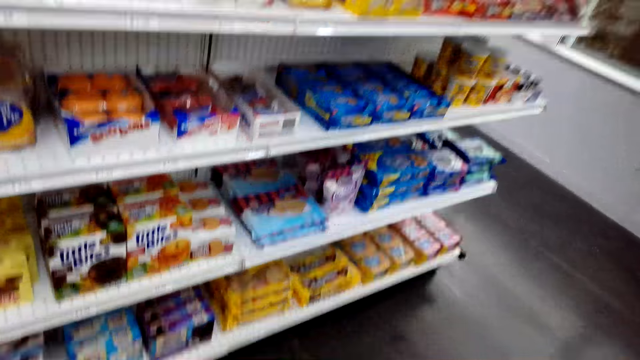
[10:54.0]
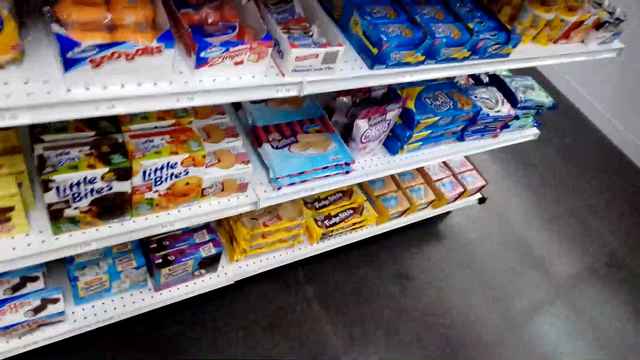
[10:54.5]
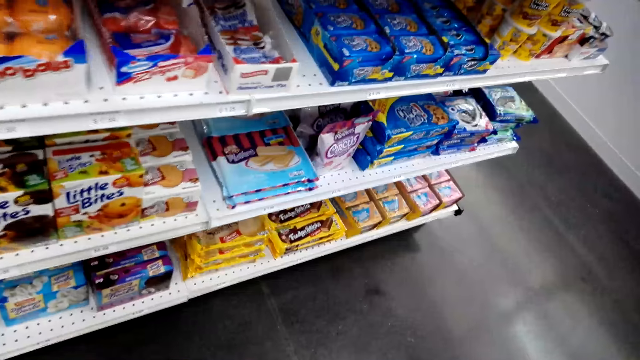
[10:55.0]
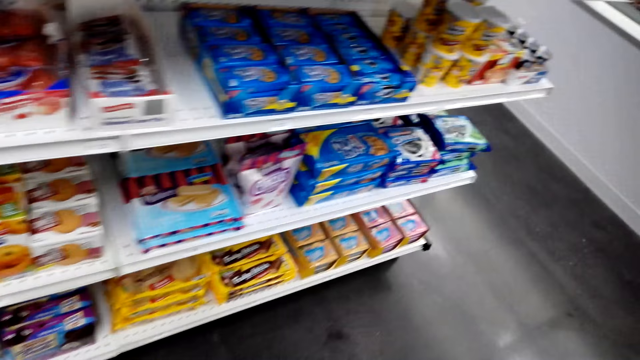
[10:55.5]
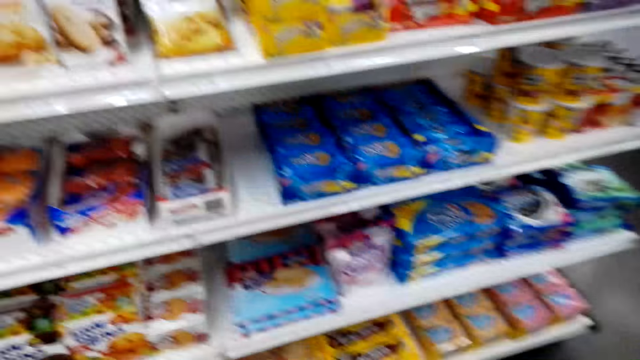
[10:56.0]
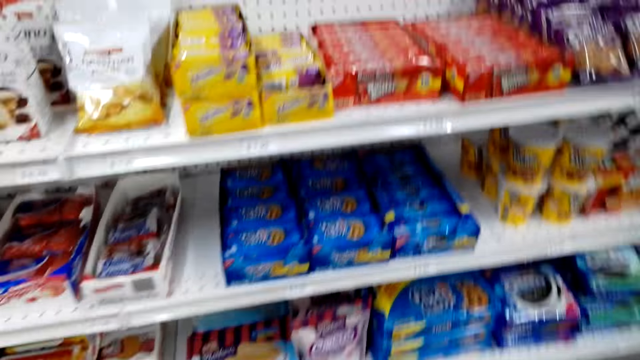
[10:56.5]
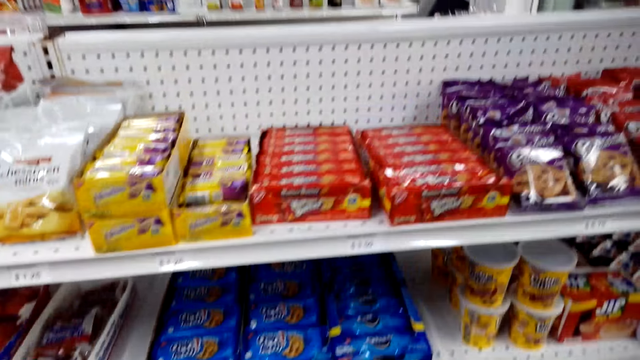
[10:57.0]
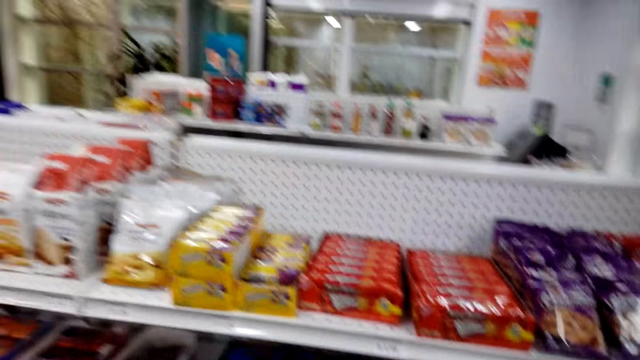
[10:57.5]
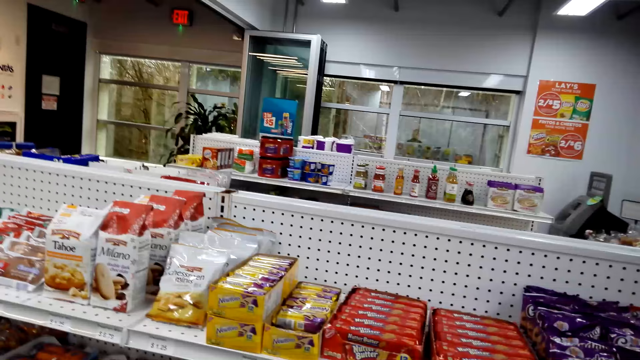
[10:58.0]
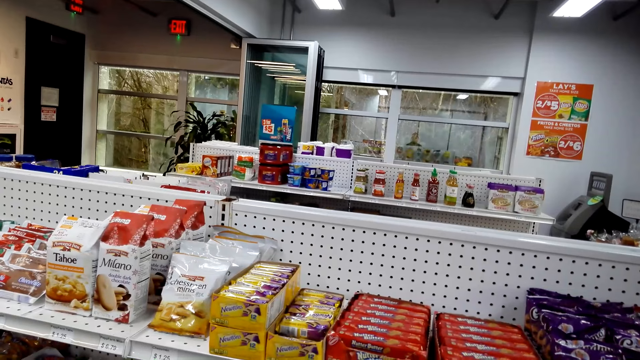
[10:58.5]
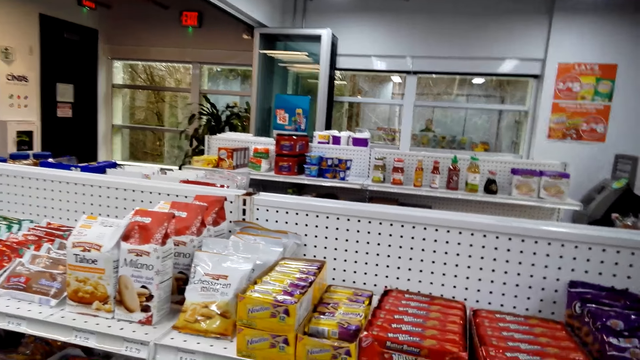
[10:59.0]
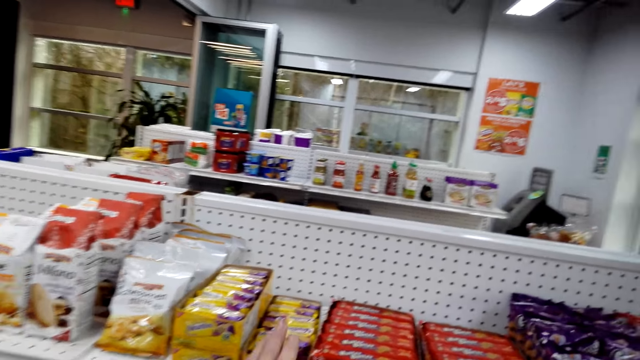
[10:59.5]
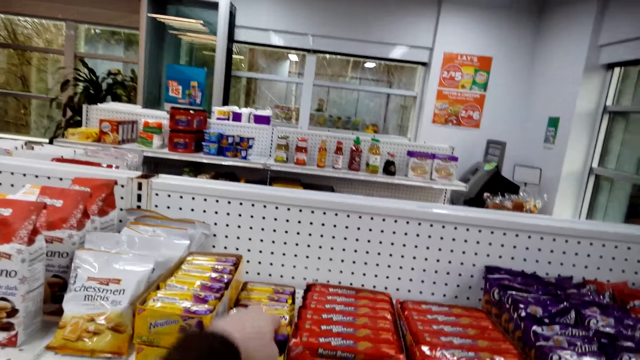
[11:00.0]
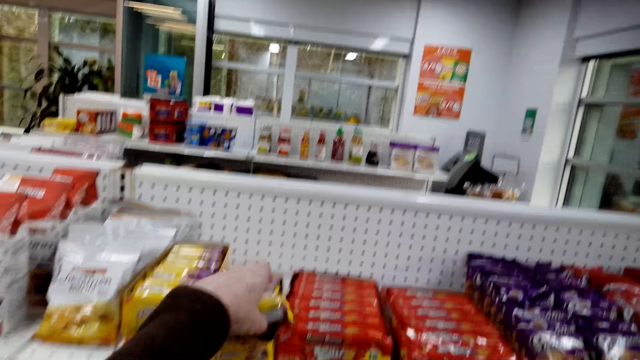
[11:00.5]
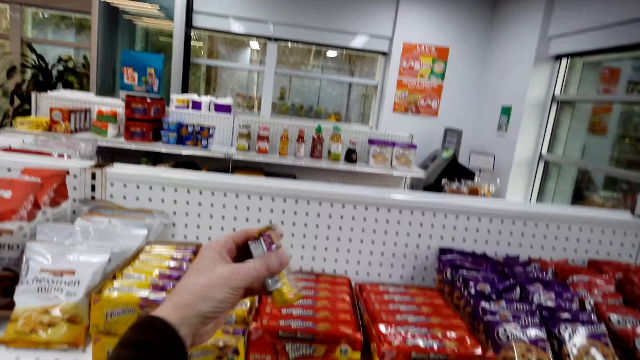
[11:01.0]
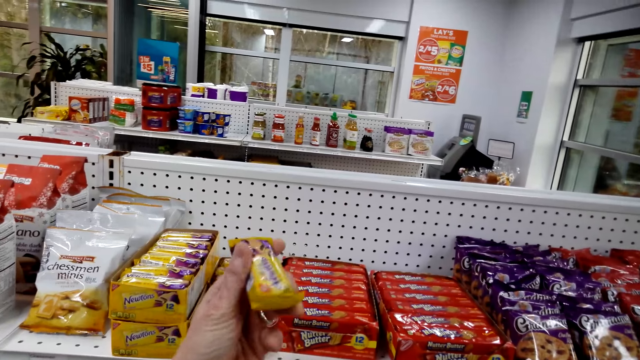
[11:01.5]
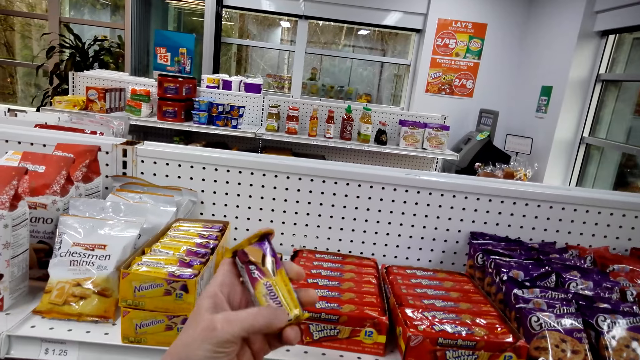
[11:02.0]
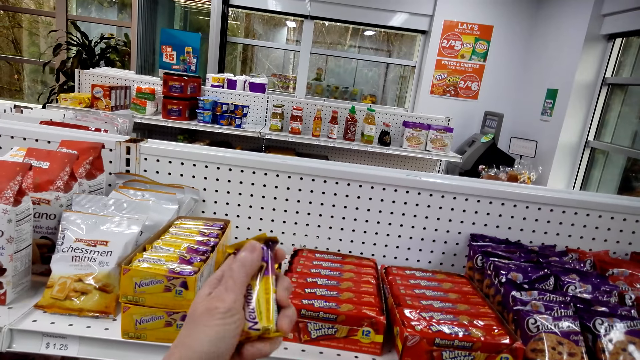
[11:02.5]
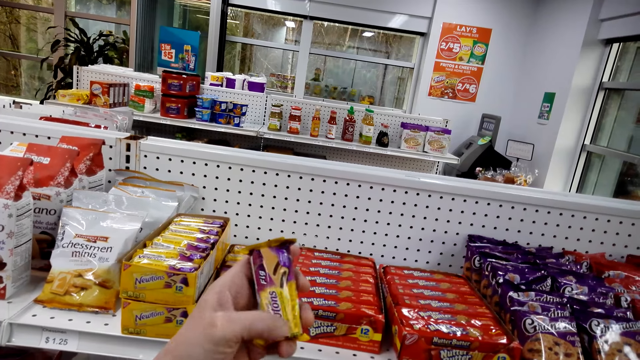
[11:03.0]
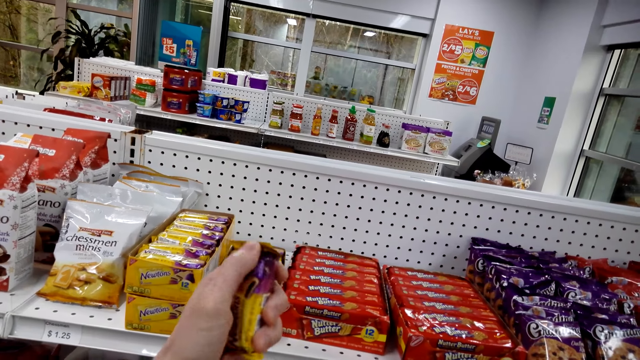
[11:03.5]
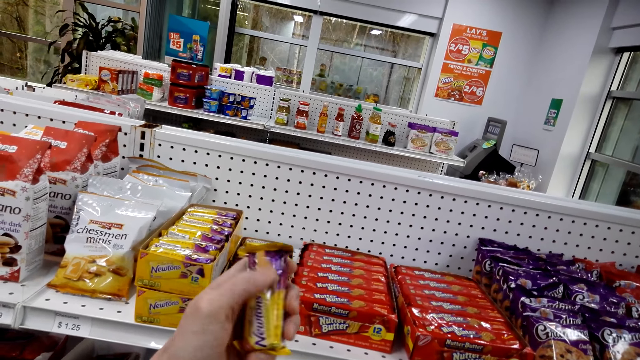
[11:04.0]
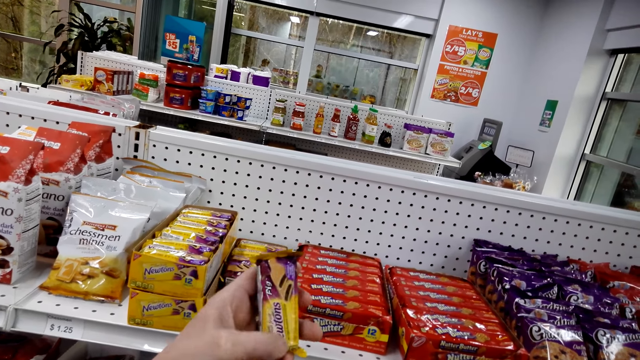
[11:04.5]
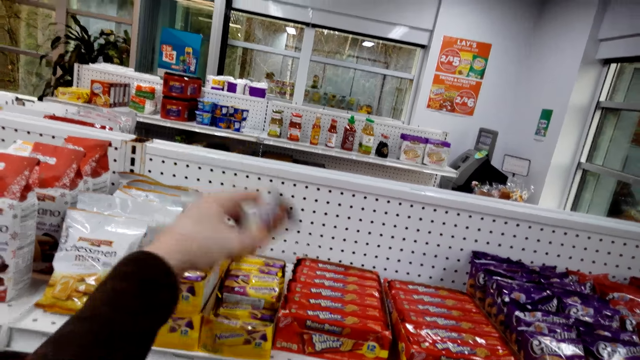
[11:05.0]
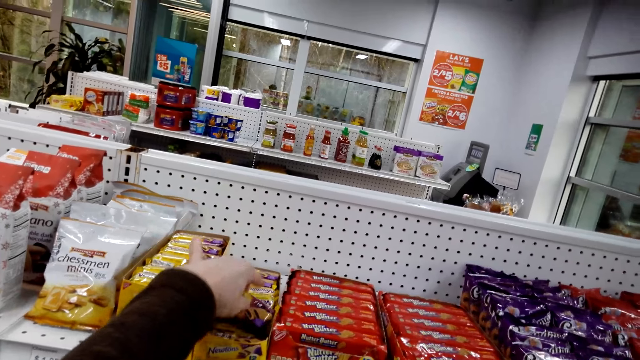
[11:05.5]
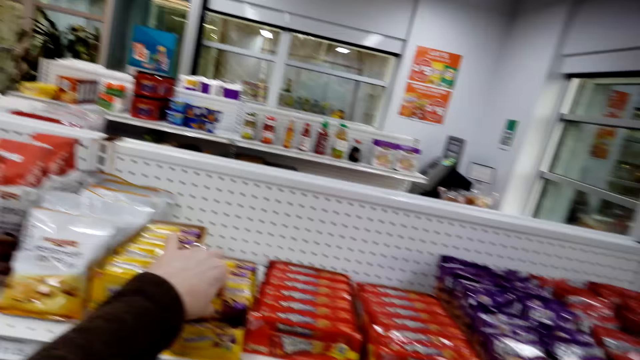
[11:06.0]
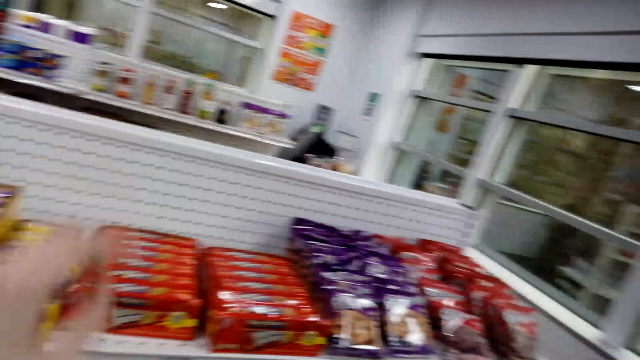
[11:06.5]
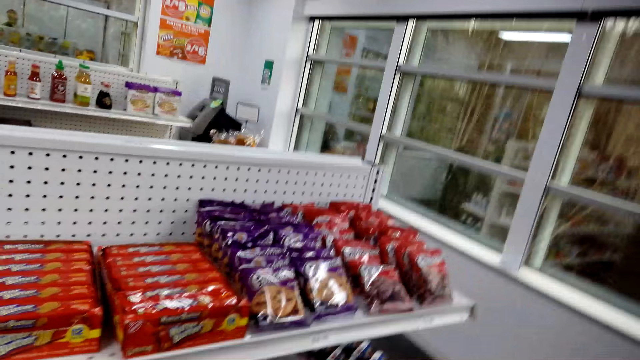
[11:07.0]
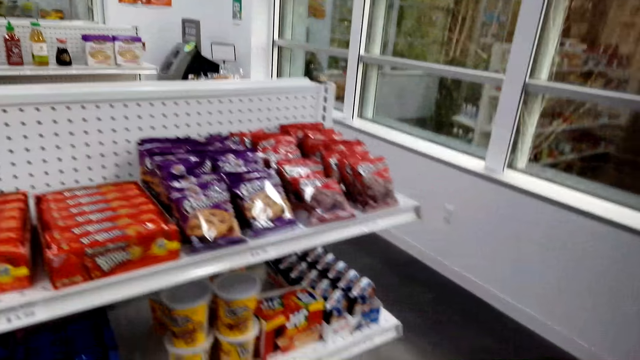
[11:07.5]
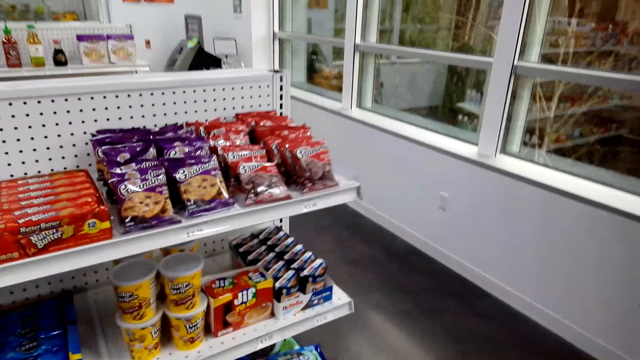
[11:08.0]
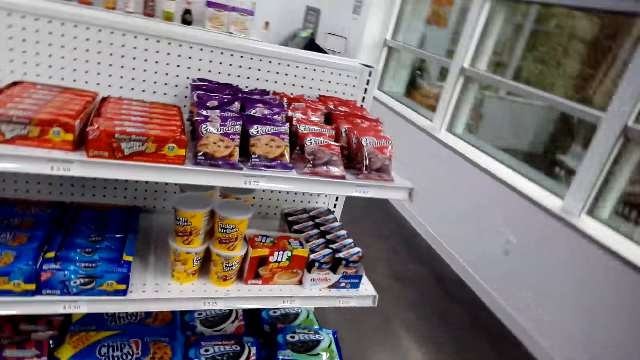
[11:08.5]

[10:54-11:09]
The camera wearer takes a Newtons packet. They look at the Newtons packet. They put back the Newtons packet. They look around.

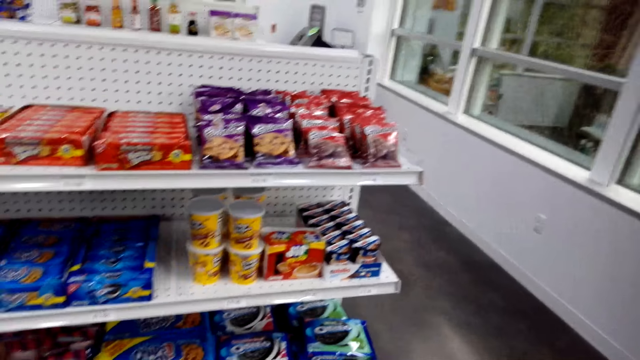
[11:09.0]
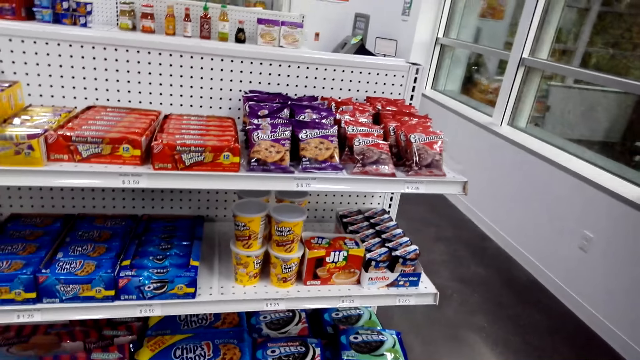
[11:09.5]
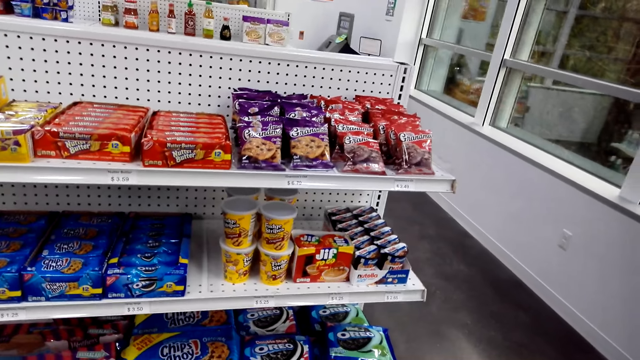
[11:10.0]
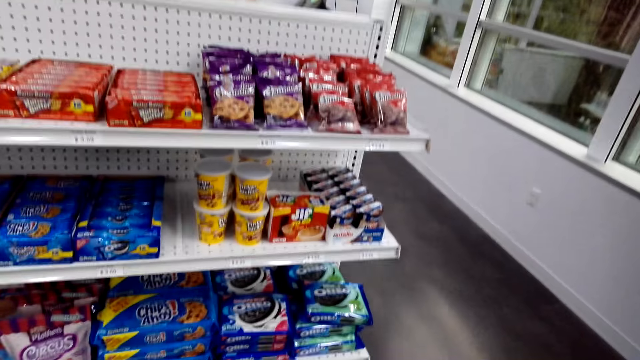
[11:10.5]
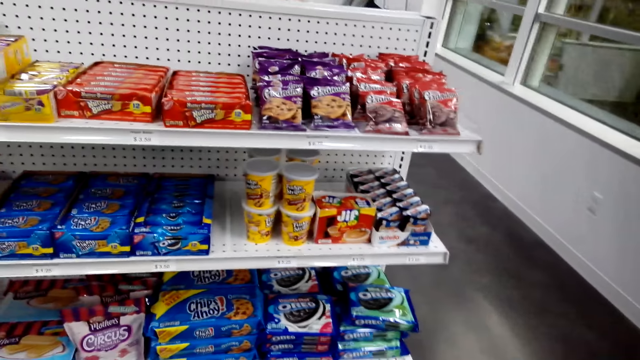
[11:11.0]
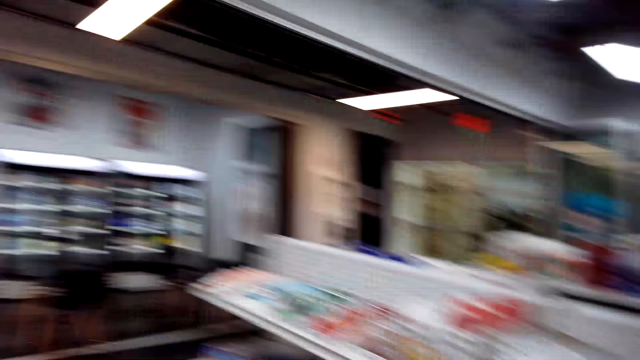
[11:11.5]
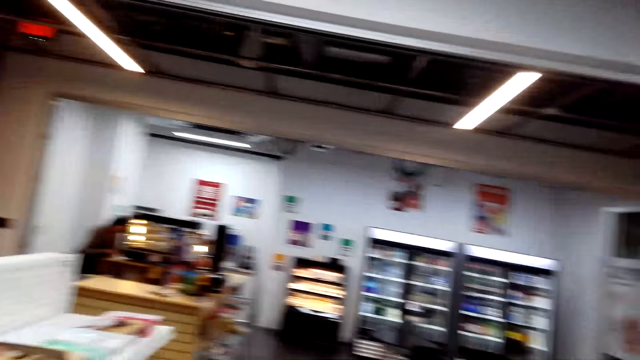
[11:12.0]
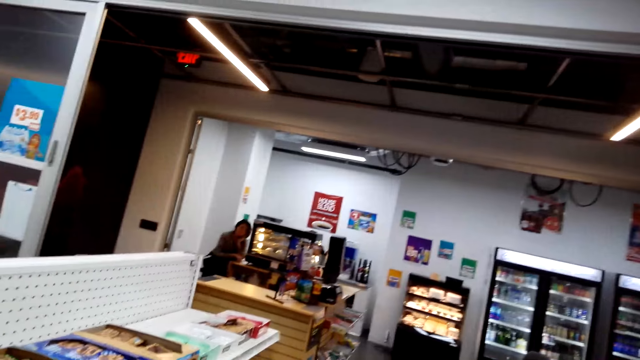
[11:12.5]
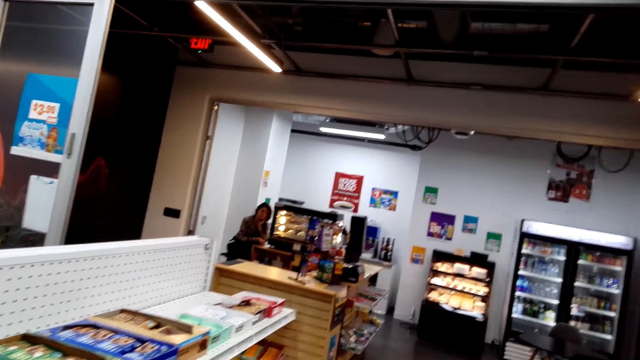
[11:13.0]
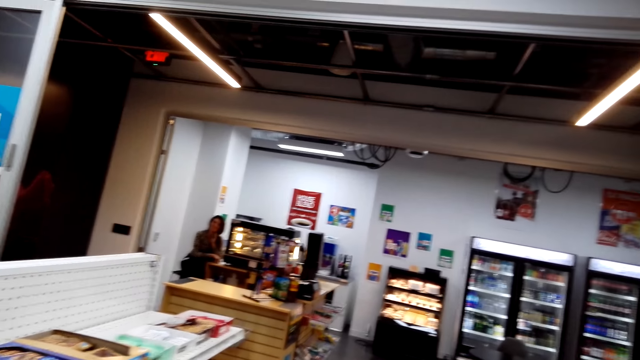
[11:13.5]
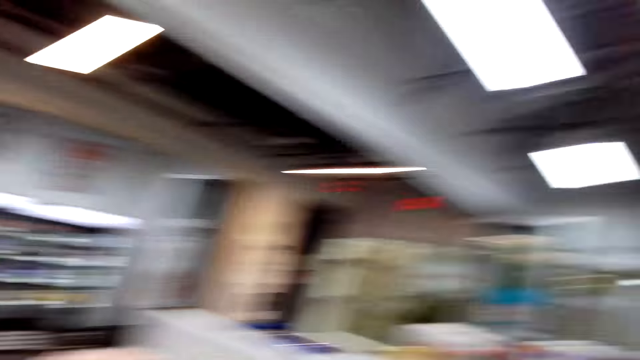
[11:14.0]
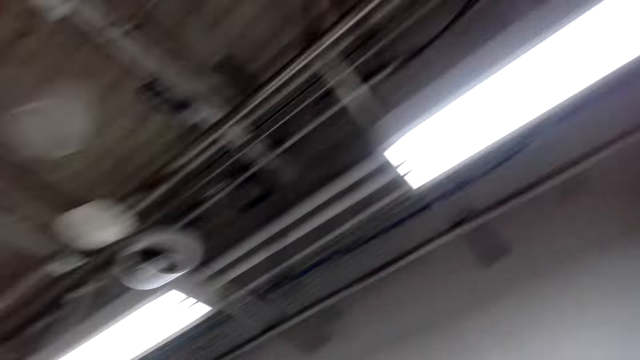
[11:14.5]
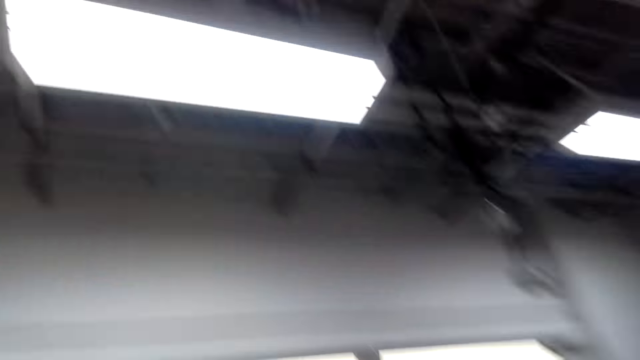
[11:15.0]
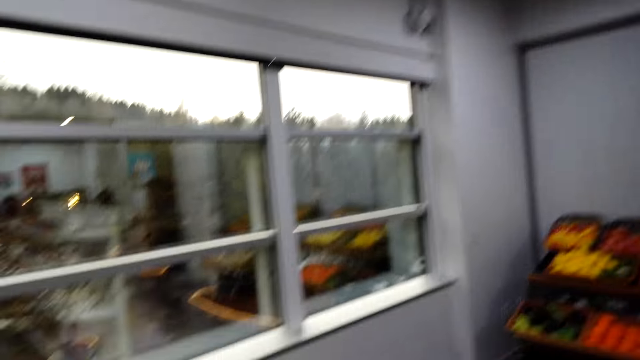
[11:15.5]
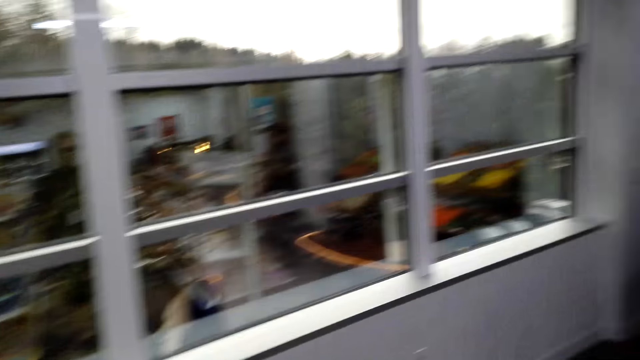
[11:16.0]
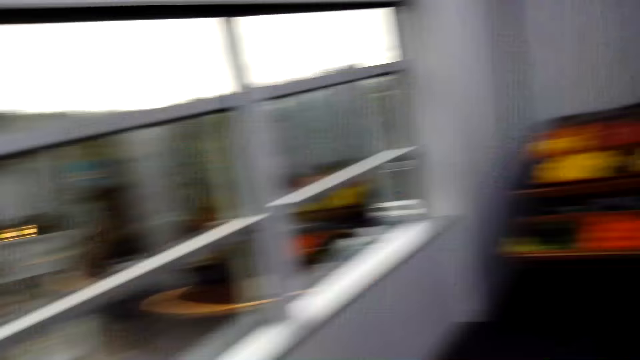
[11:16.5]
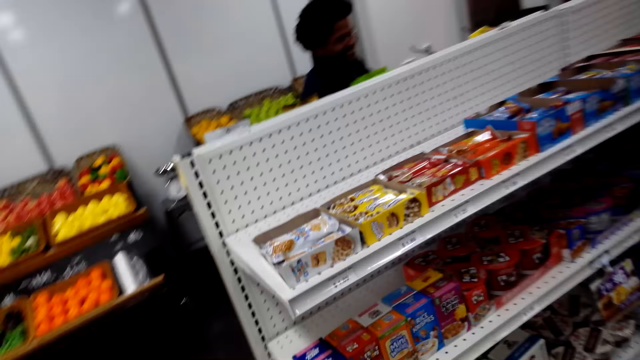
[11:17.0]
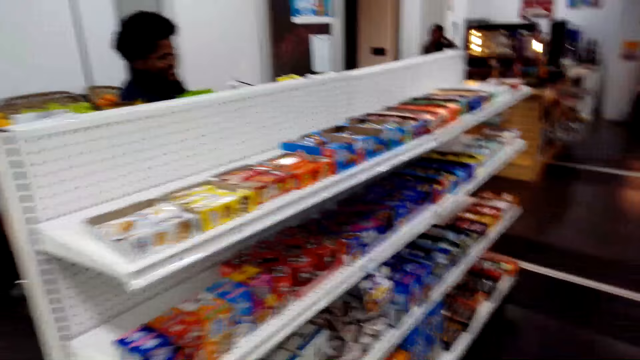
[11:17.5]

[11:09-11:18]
The camera wearer turns. They talk to a shop attendant. They stare at the shop attendant and look around. The shop attendant talks to the camera wearer and laughs.
